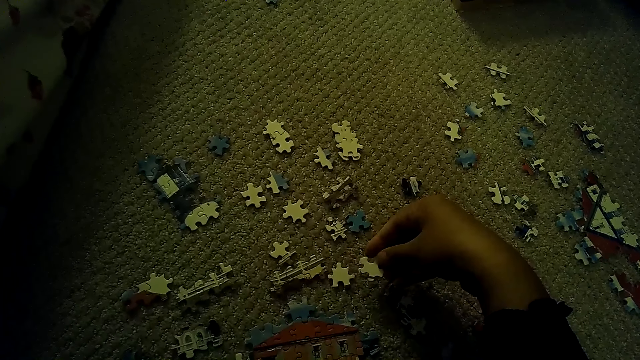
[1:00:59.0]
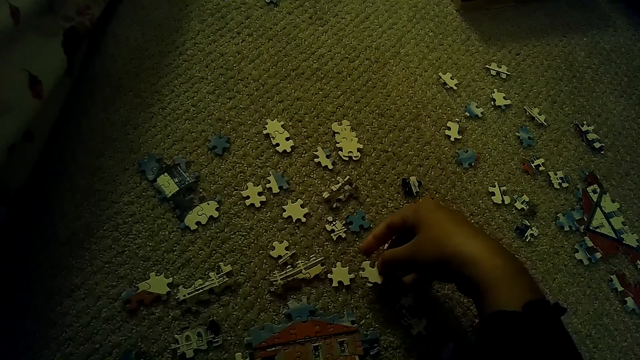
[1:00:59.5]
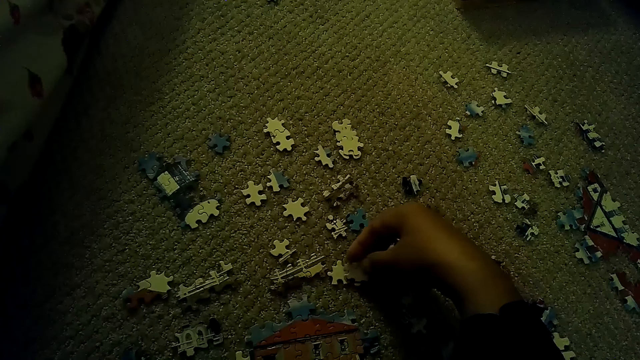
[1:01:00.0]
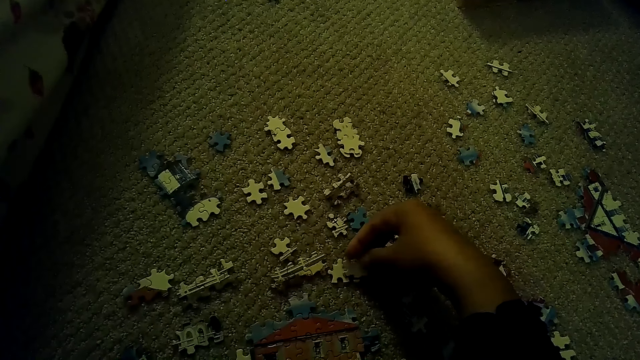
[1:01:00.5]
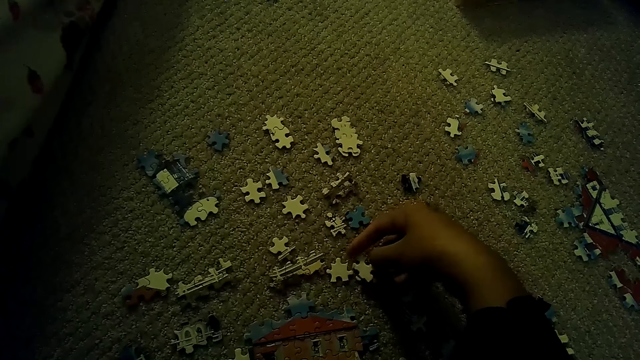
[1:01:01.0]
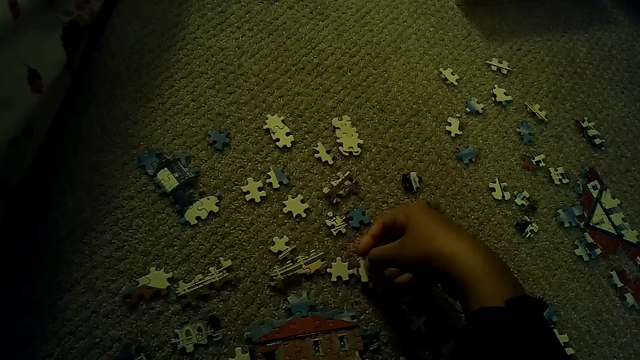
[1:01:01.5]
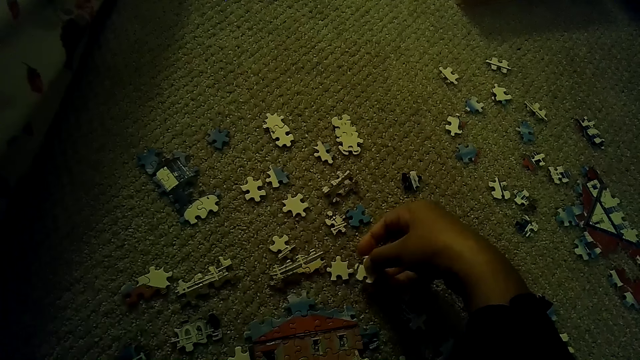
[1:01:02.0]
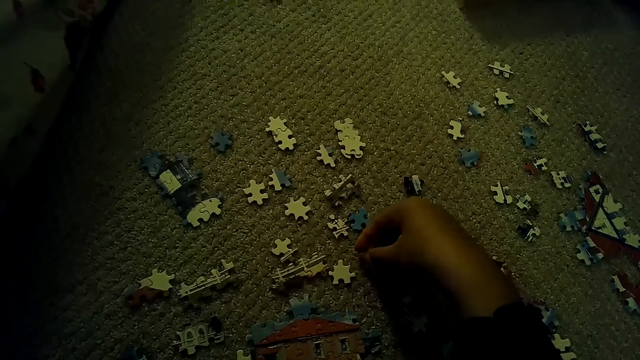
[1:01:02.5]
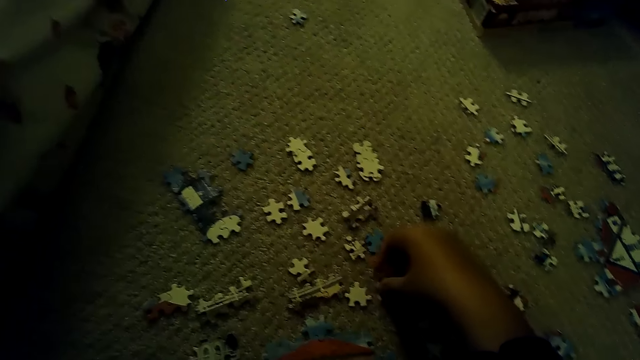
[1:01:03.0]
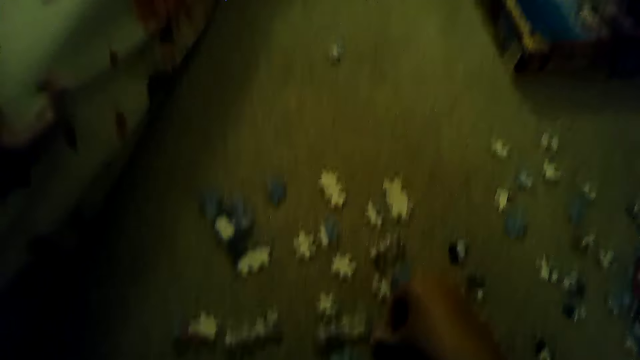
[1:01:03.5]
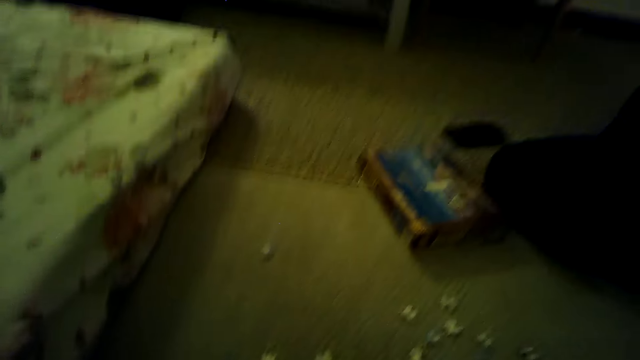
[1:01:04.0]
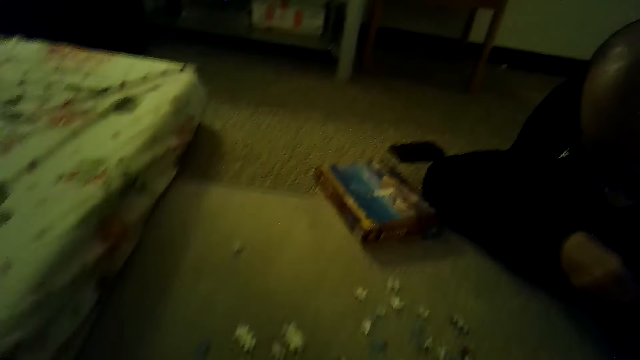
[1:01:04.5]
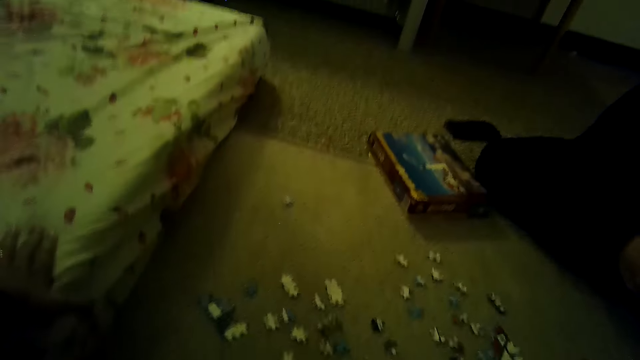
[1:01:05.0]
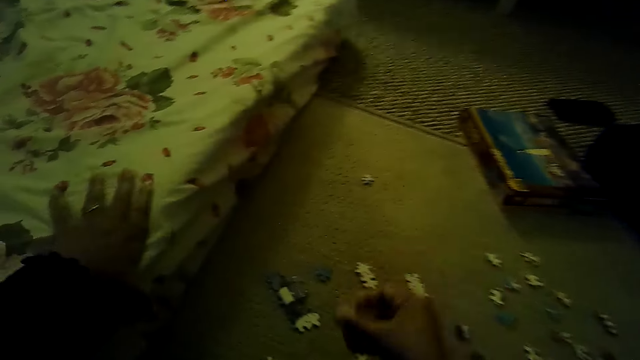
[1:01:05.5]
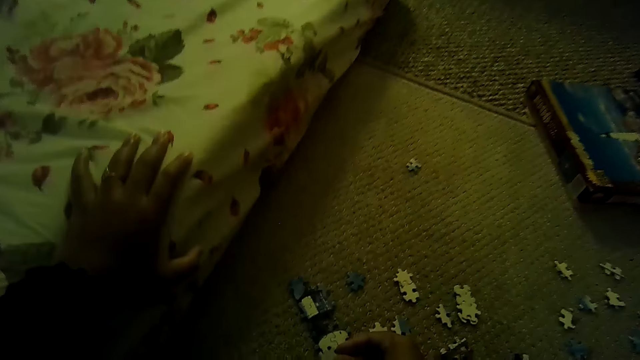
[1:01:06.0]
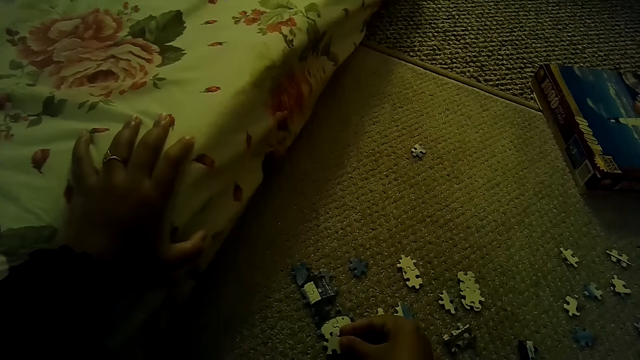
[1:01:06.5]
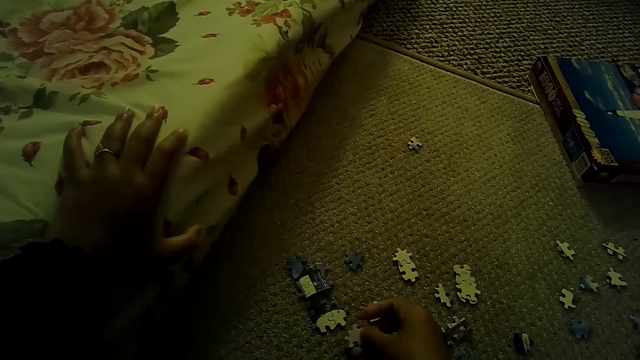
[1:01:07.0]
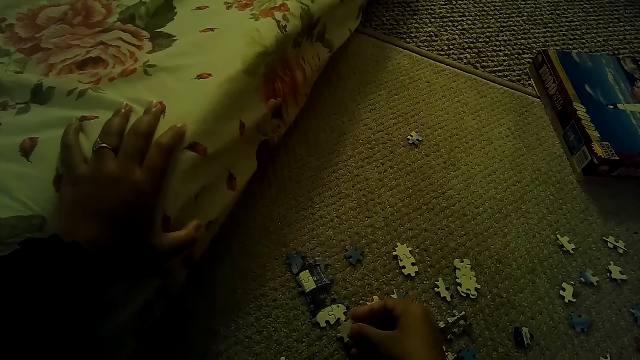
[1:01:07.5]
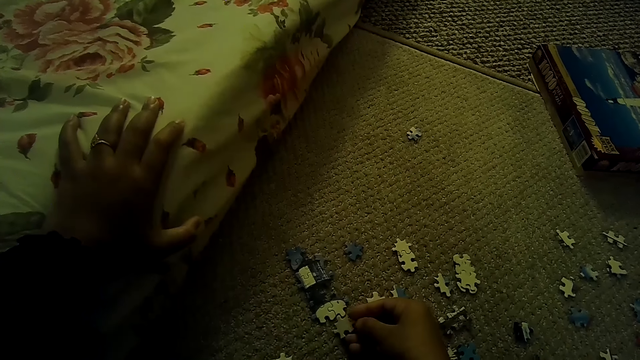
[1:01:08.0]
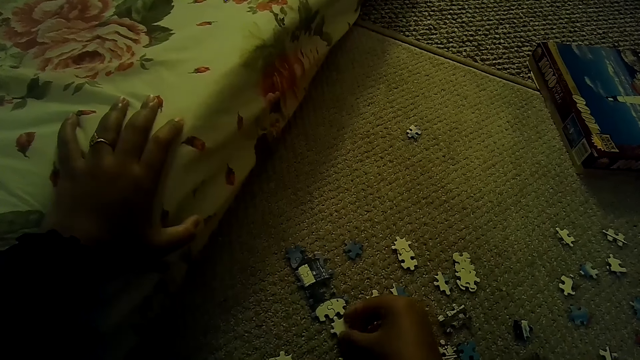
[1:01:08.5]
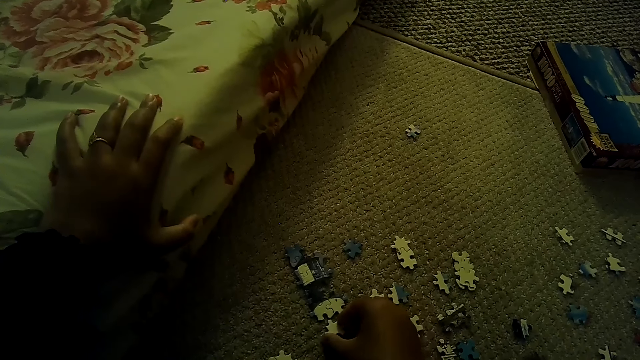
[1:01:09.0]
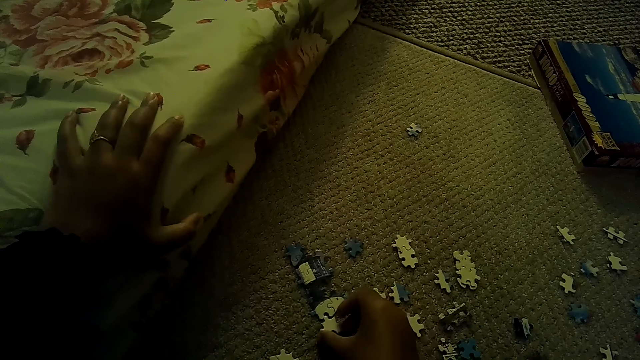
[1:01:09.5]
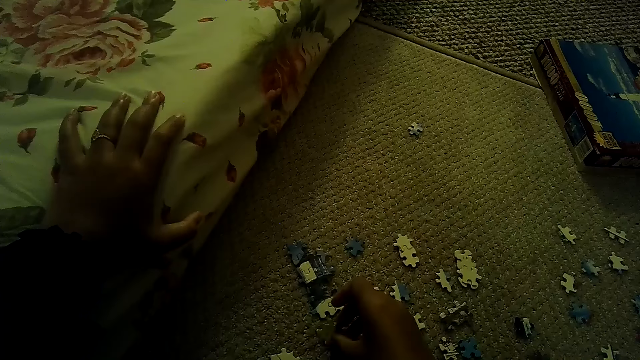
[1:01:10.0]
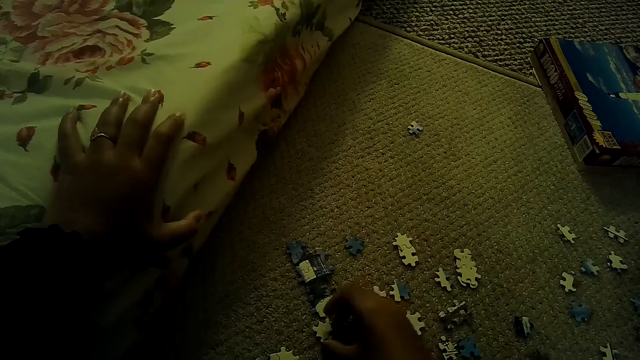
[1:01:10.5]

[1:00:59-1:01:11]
The camera wearer picks the puzzle piece and fixes the puzzle piece. A person holds the puzzle.

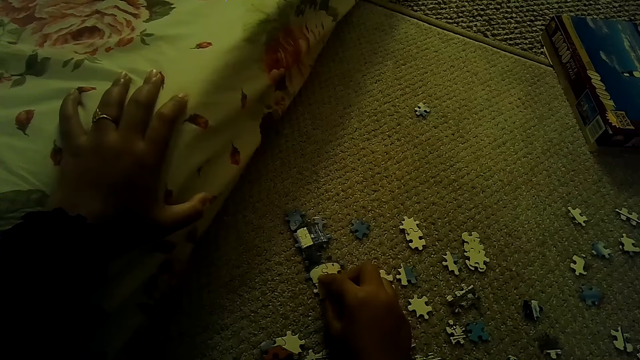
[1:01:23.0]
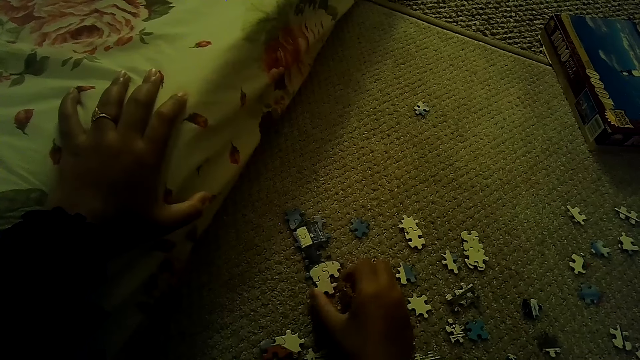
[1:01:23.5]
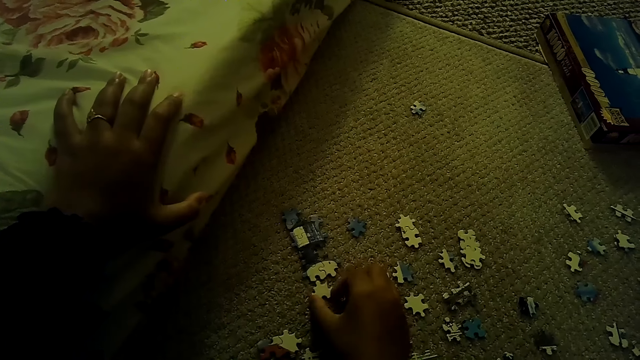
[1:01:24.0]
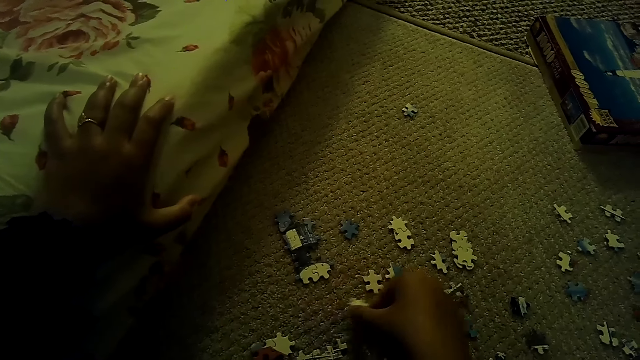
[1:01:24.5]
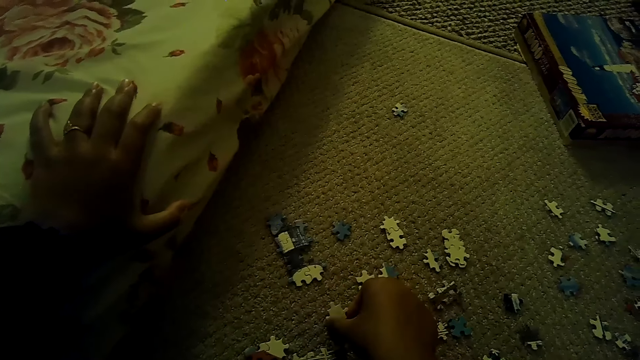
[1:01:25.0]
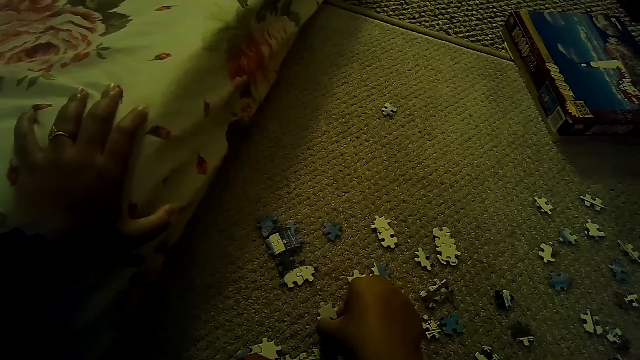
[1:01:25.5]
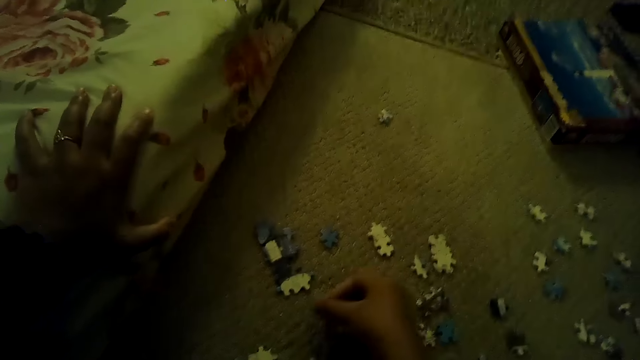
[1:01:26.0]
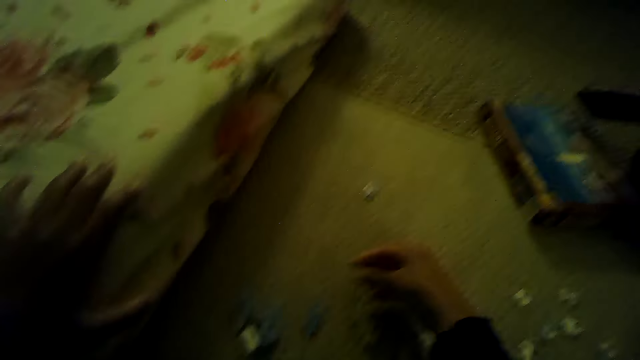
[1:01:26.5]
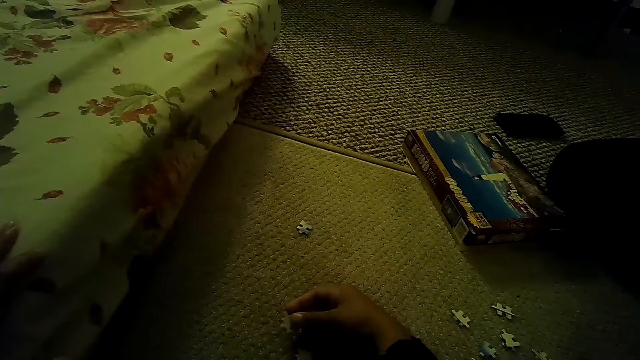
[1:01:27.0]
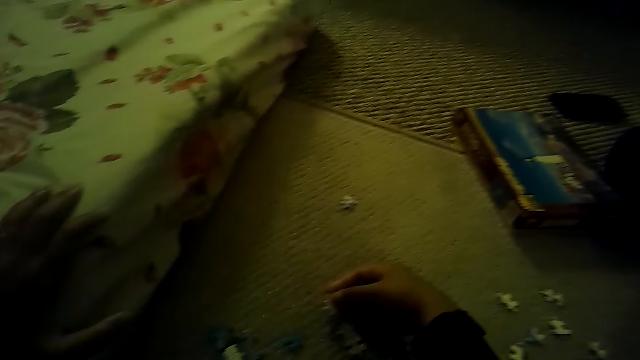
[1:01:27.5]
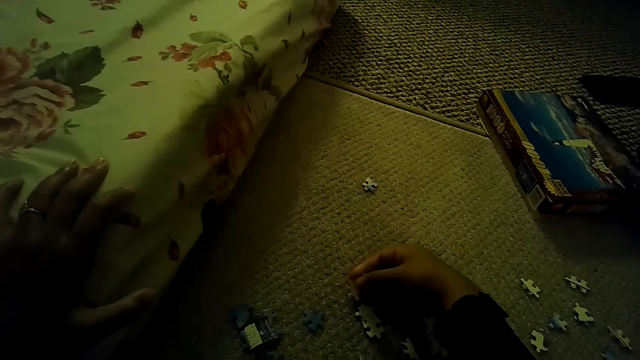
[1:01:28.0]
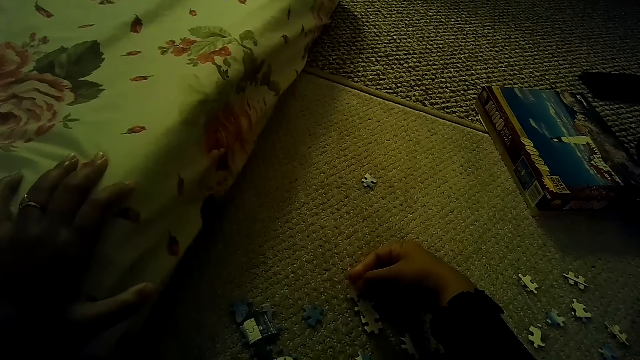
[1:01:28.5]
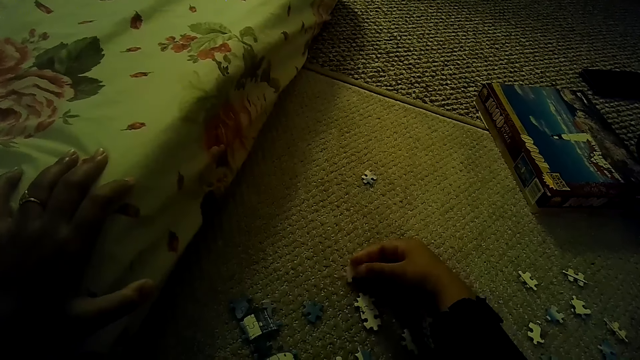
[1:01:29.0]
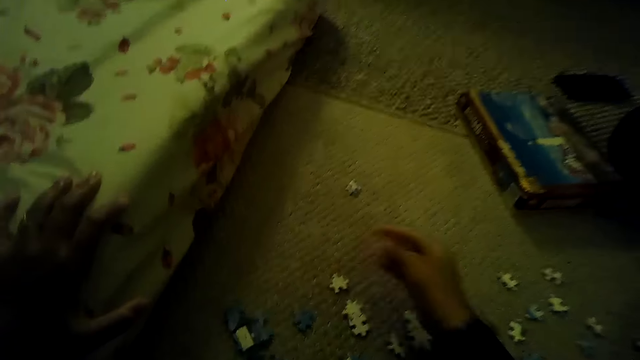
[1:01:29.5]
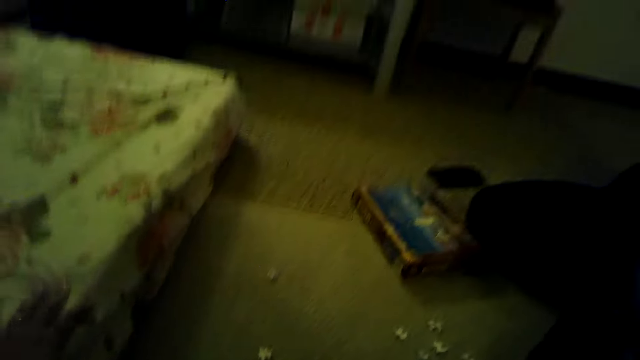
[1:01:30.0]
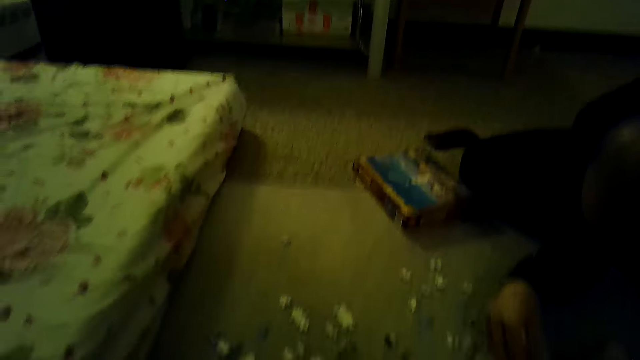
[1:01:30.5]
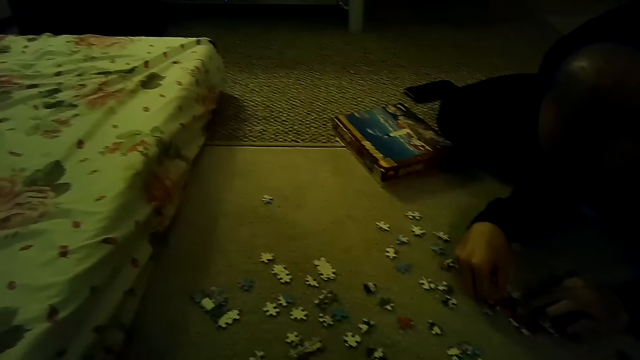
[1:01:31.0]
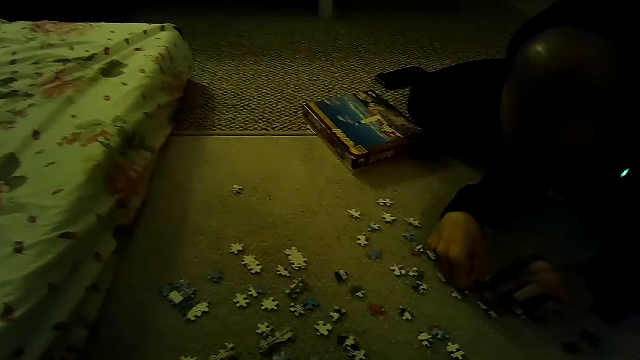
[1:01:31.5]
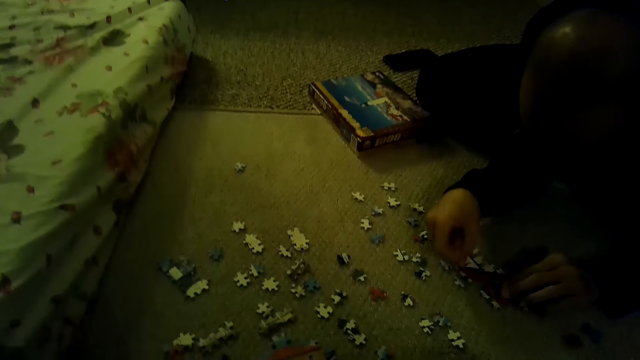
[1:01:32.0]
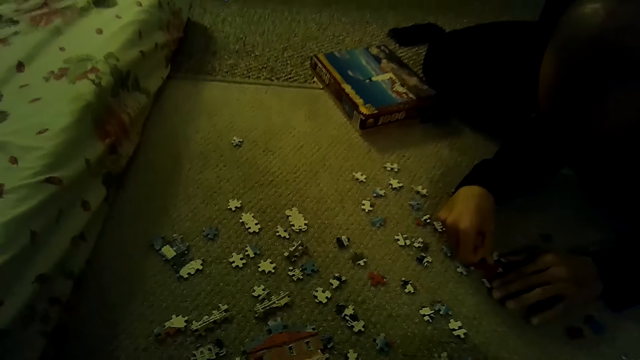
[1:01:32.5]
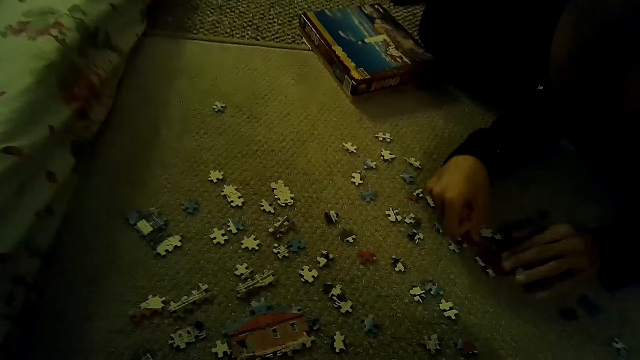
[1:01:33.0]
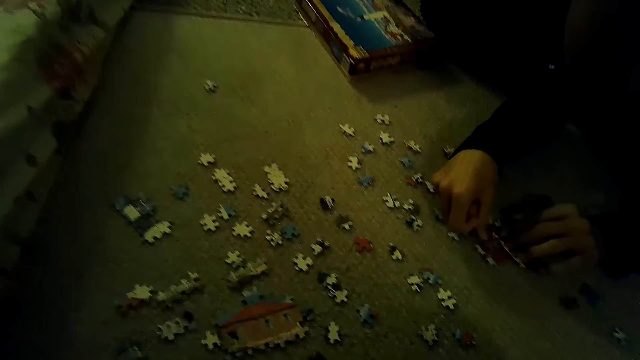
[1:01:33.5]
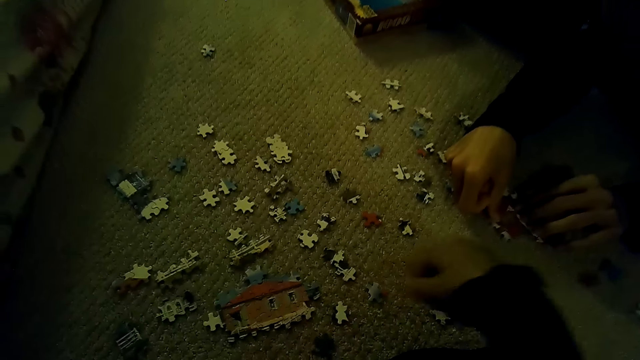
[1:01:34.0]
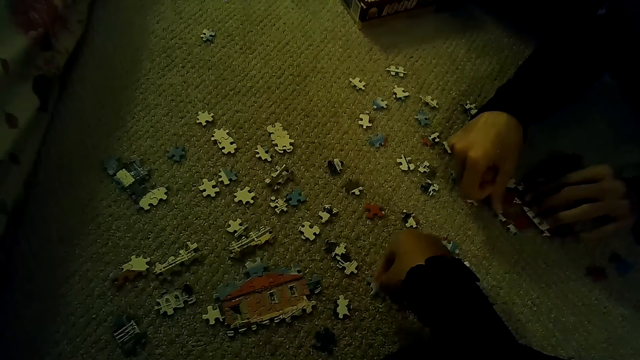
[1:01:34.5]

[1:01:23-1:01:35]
The camera wearer removes the puzzle piece and fixes the puzzle piece. A person fixes the puzzle piece. The person plays the jigsaw puzzle on the floor.
